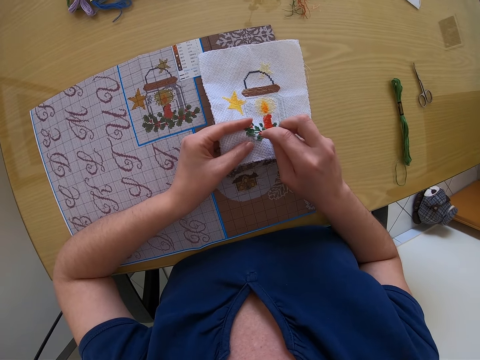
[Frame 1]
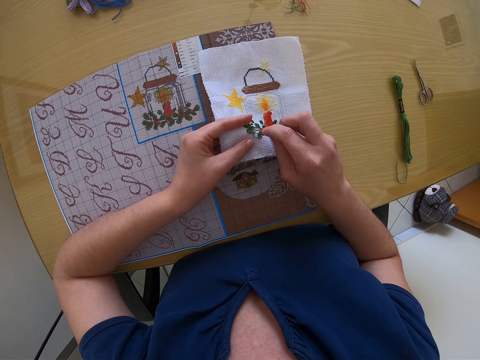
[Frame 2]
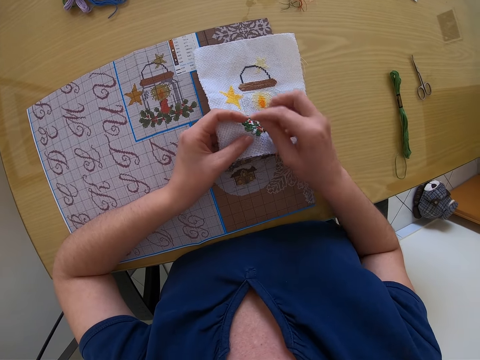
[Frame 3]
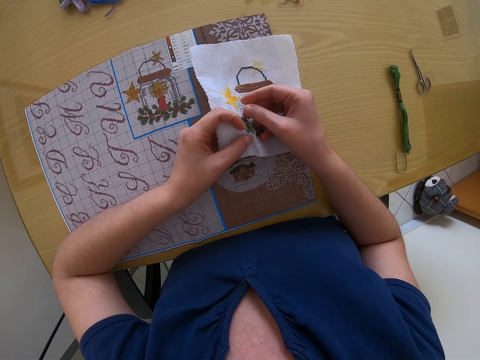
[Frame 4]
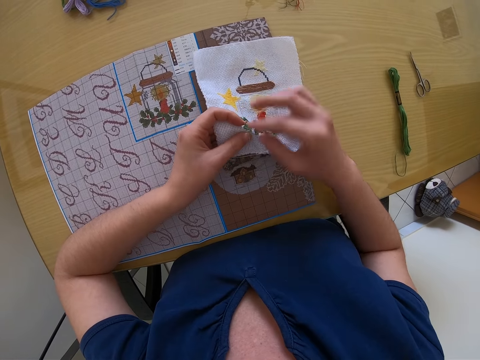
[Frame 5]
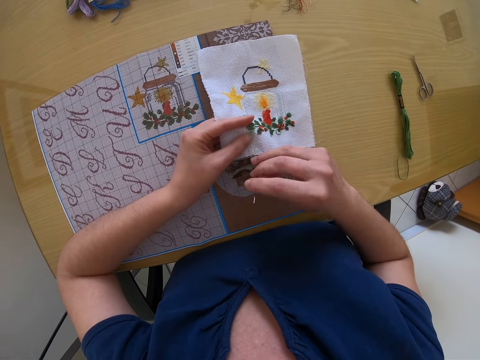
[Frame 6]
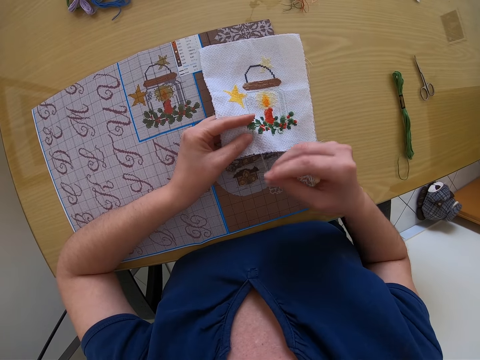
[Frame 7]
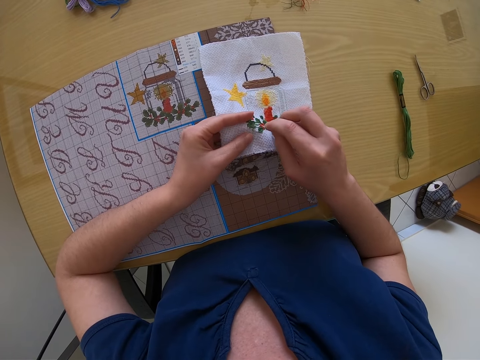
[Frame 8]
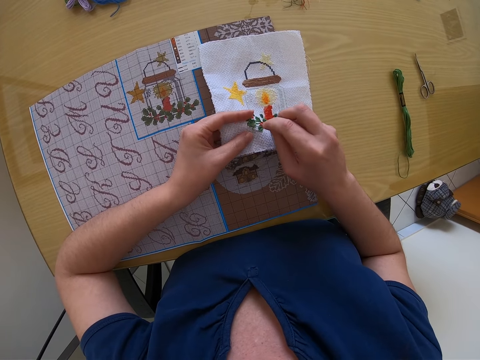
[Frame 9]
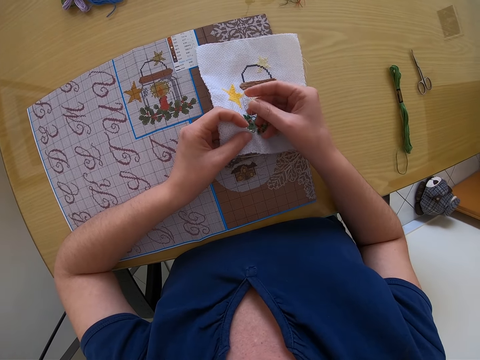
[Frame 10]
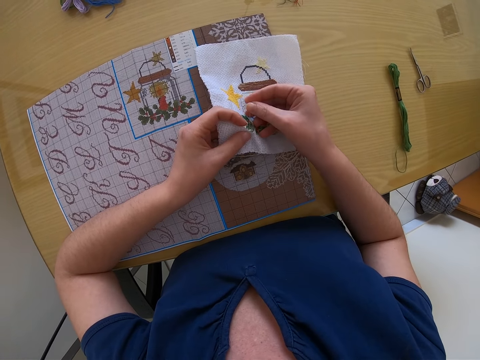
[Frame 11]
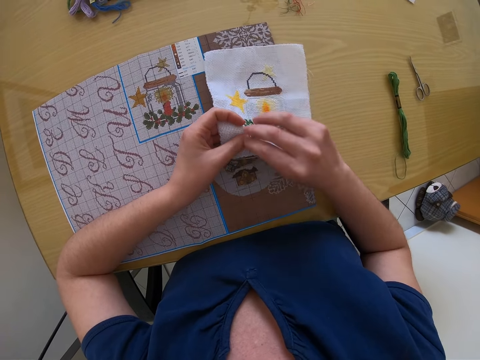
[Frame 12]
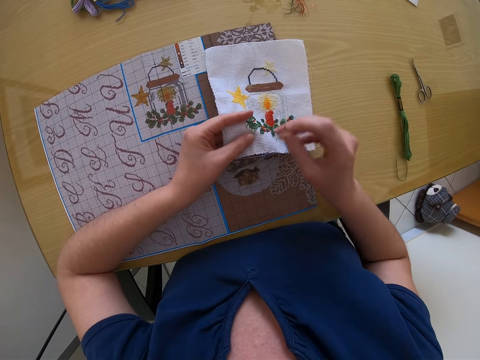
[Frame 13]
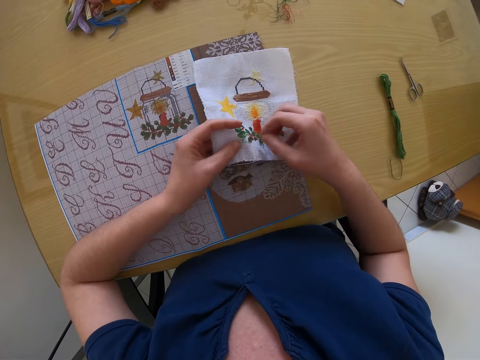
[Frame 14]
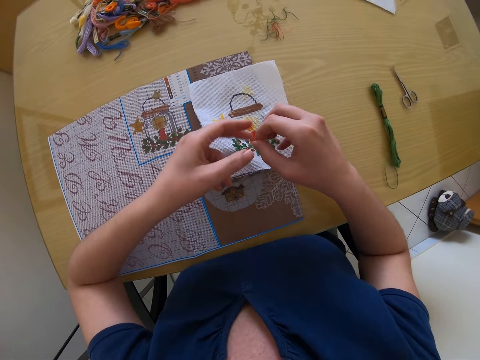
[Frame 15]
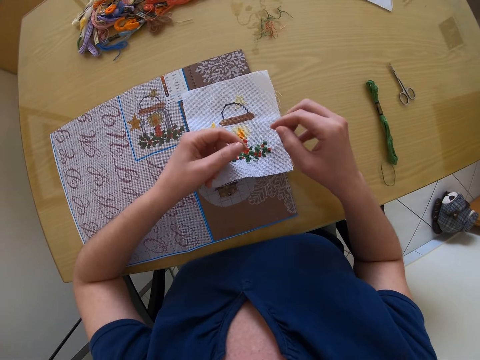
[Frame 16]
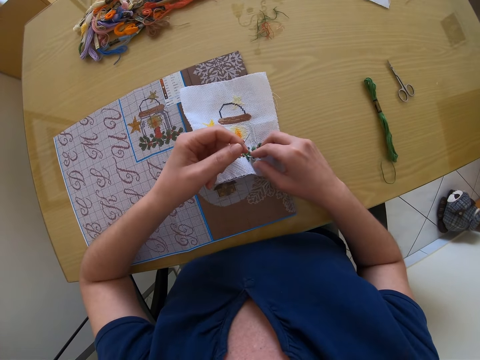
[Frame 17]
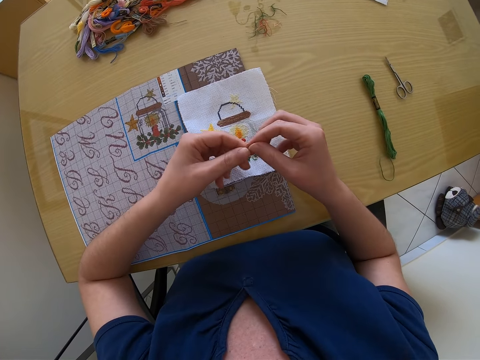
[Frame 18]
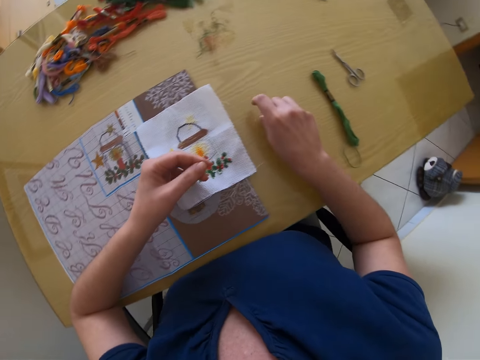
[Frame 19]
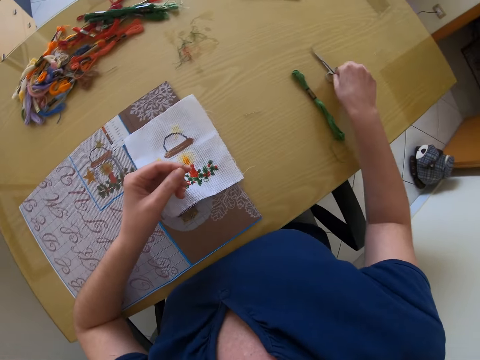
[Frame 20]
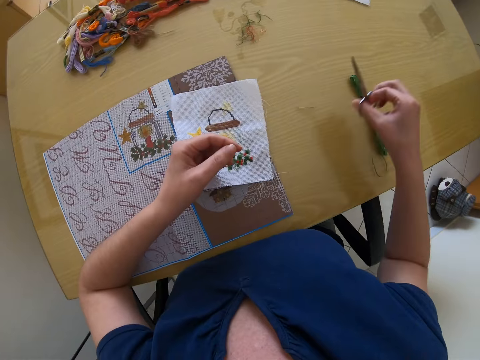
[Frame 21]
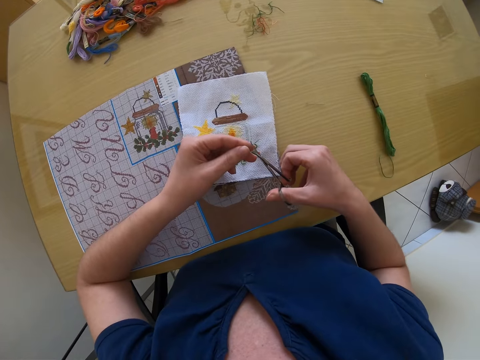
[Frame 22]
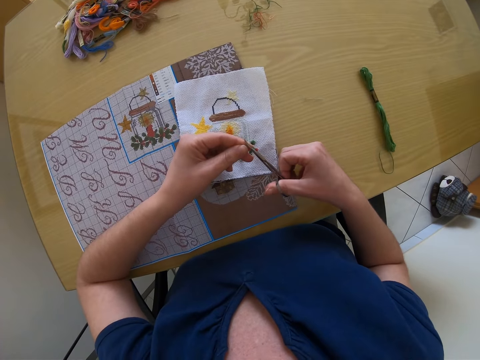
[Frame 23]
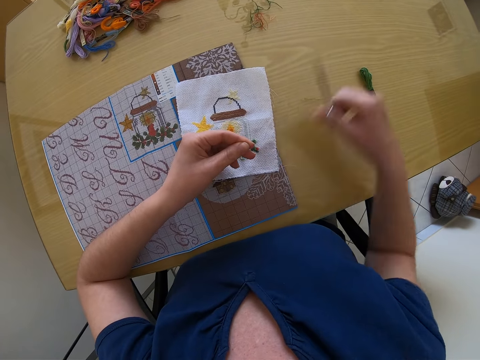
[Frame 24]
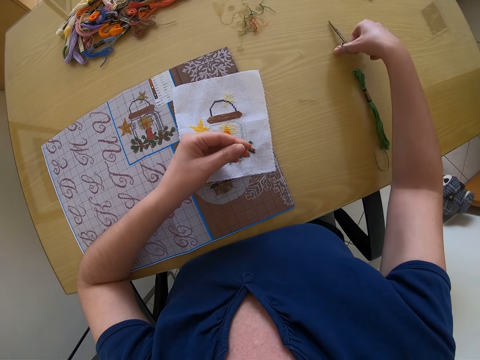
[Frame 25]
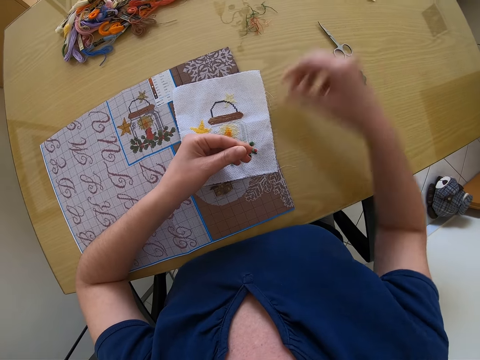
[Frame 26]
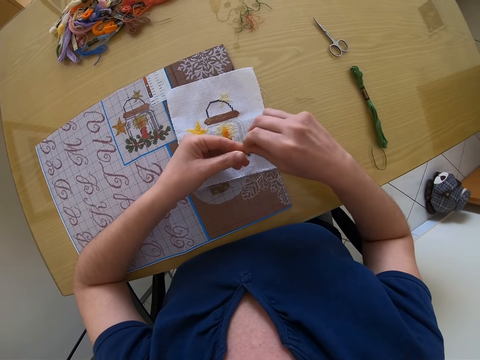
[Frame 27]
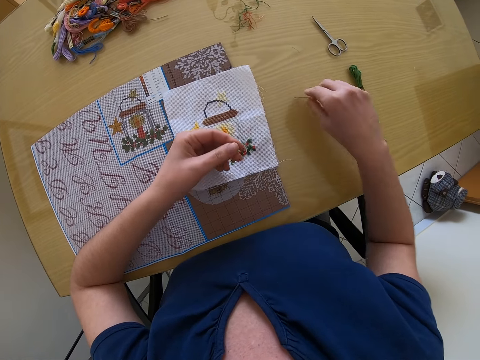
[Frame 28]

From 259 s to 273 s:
The camera wearer drops the muslin in her hands on the table. She pulls the thread. She drops the needle in her right hand on the table. She picks up scissors from the table with her right hand. She cuts the yarn from the muslin with the scissors in her right hand. She drops the scissors in her right hand on the table.

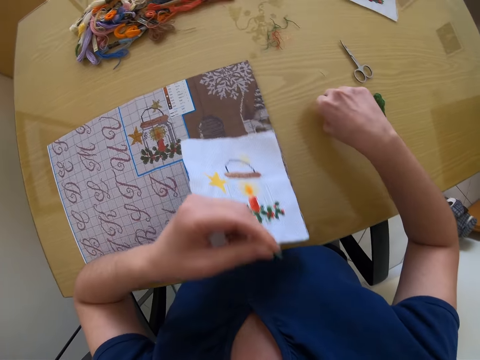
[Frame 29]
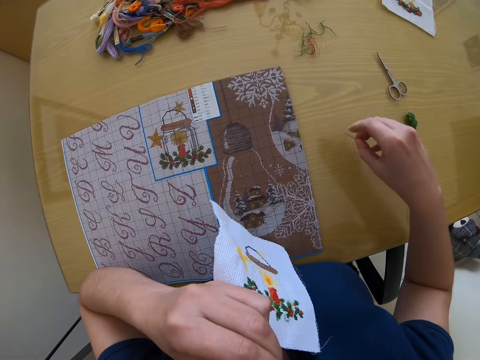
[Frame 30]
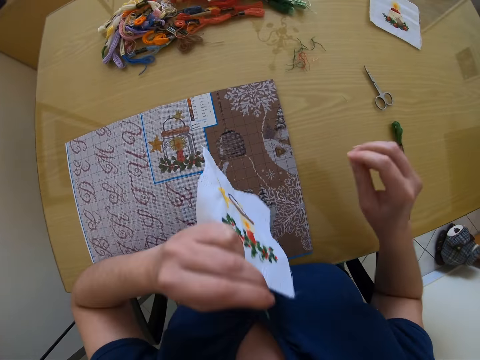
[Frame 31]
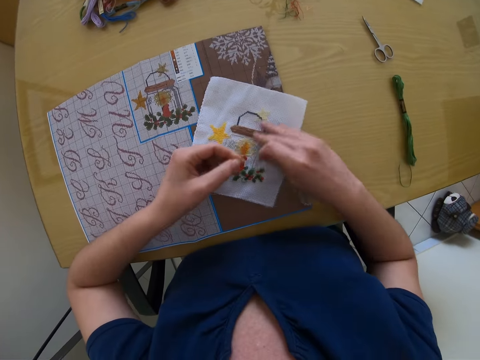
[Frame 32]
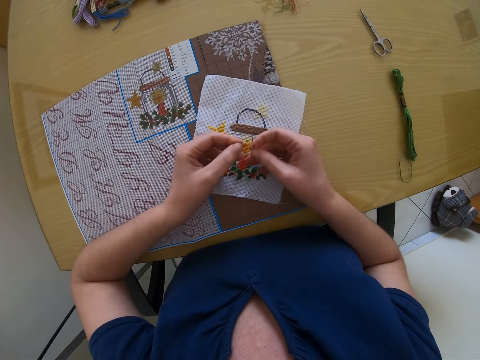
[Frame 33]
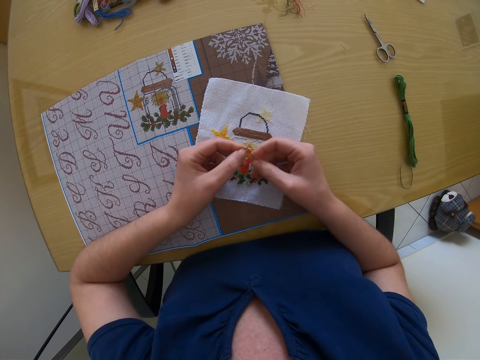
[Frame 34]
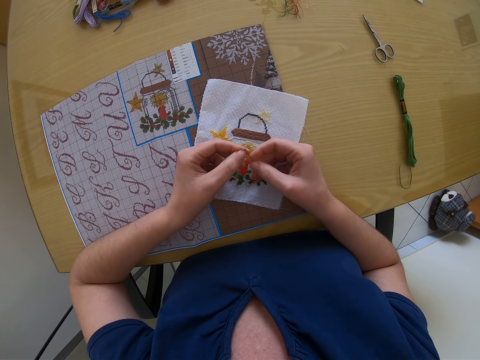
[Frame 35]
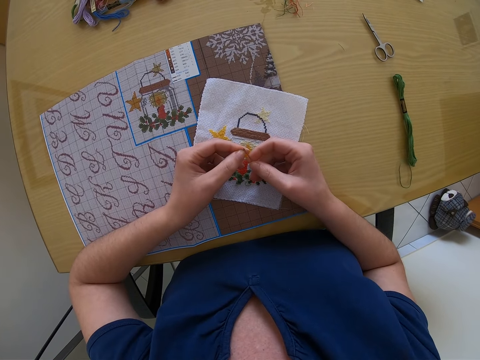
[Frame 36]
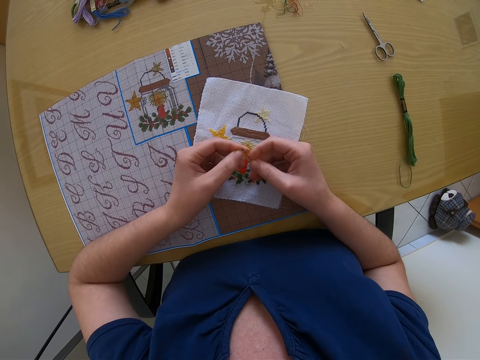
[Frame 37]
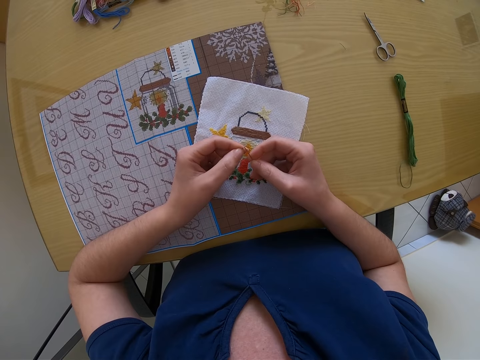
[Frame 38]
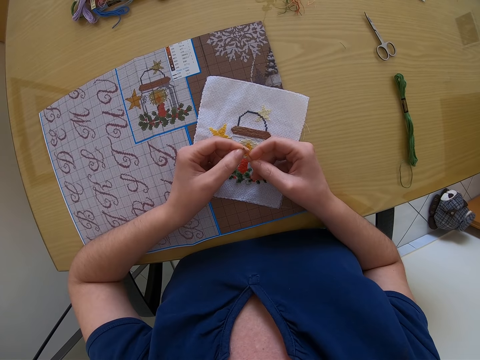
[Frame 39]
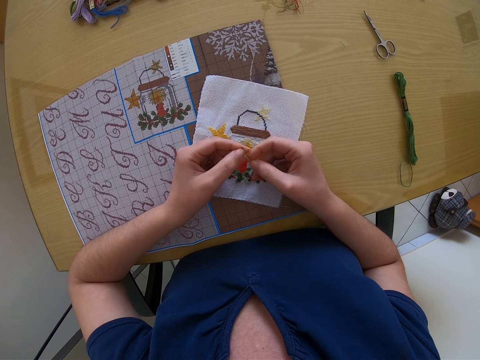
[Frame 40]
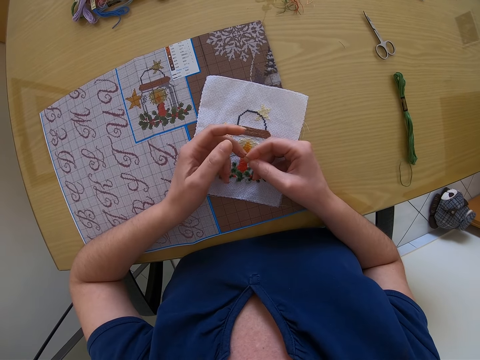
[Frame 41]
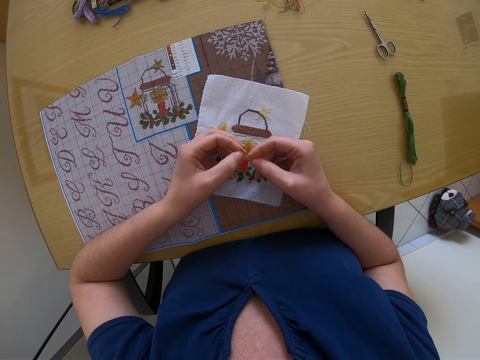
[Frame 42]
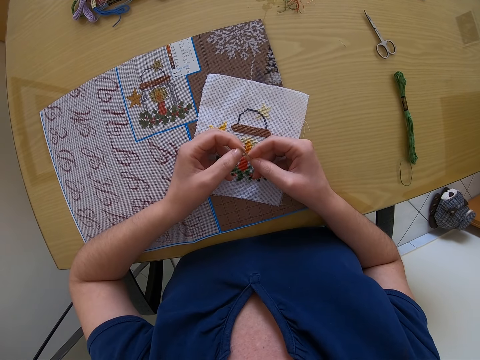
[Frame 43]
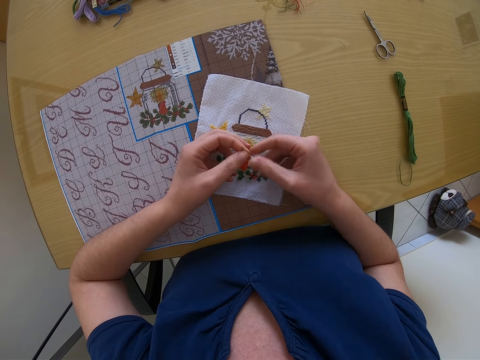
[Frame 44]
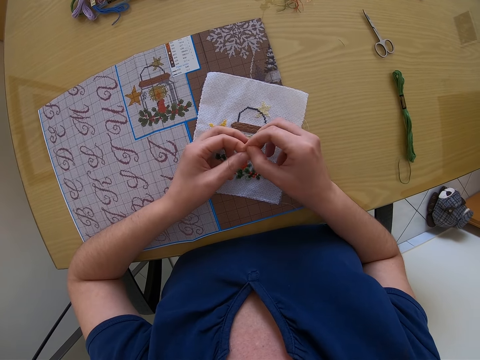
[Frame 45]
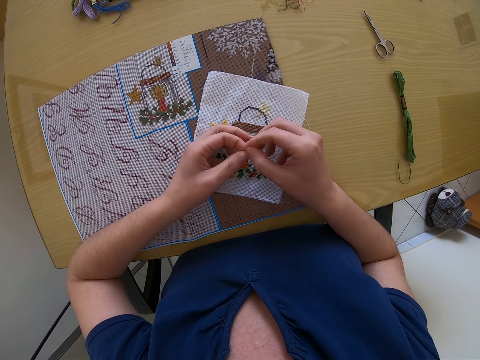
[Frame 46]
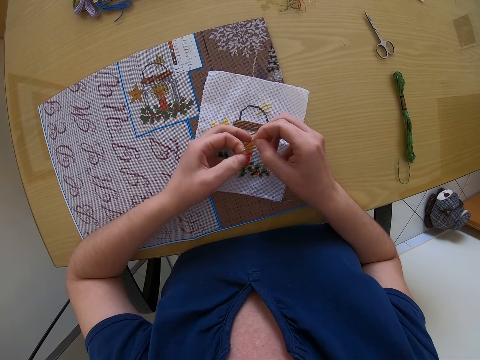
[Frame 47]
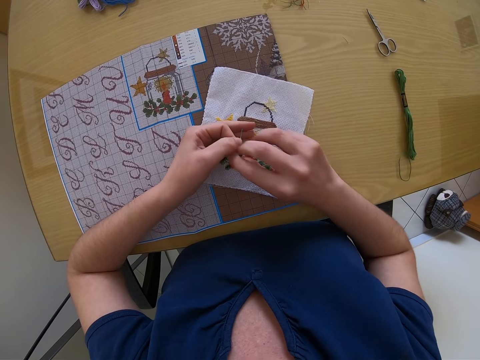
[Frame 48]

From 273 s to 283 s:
The camera wearer picks up the needle from the table with her right hand. She puts the yarn or thread inside her mouth. She removes the yarn from her mouth. She drops the muslin in her left hand on the table. She passes the yarn through the needle with her hands. She pulls the thread through the needle.

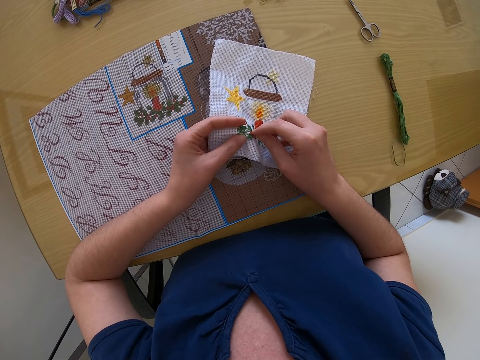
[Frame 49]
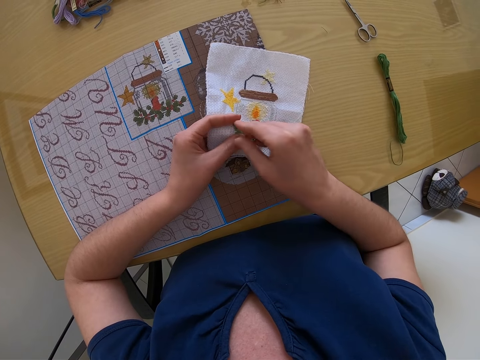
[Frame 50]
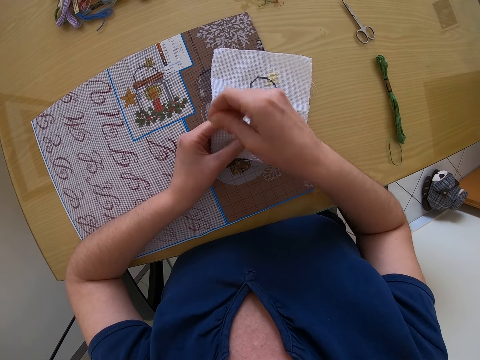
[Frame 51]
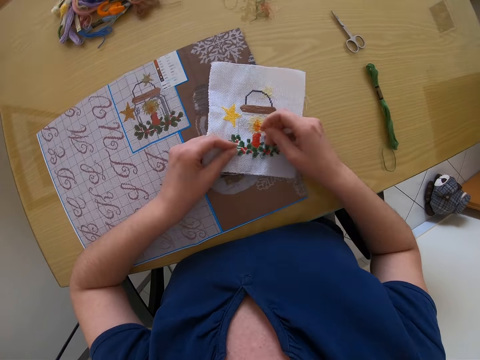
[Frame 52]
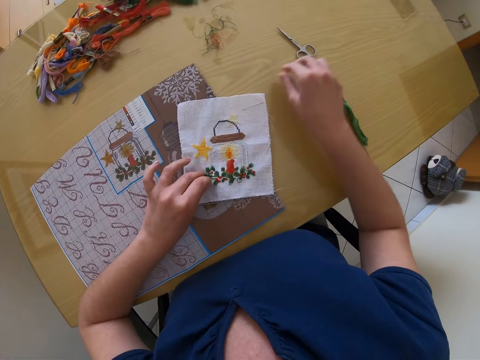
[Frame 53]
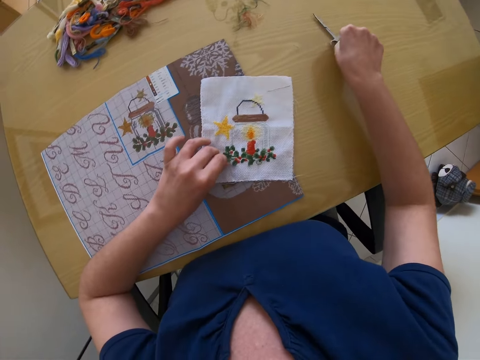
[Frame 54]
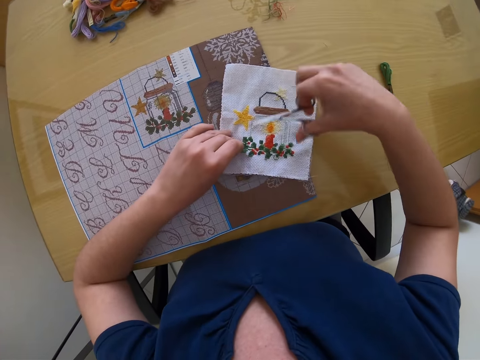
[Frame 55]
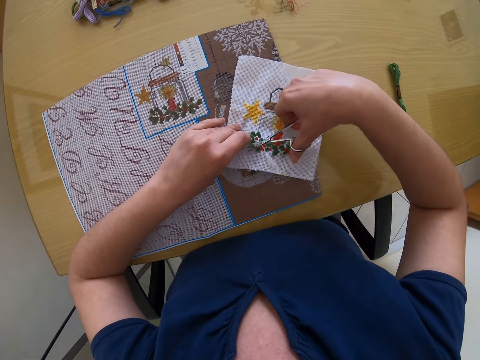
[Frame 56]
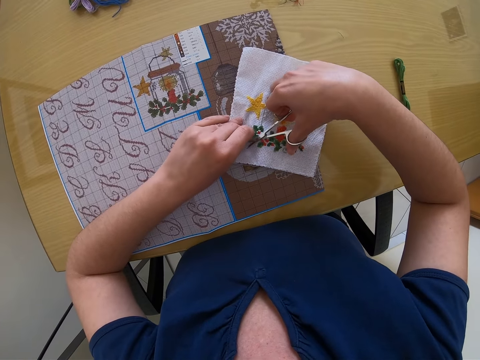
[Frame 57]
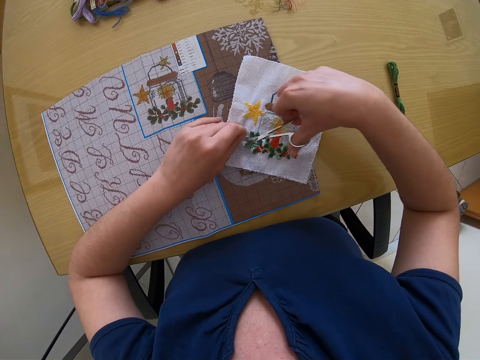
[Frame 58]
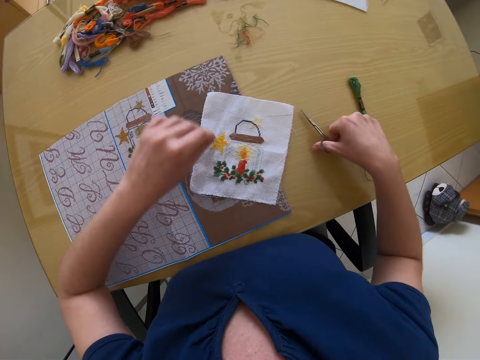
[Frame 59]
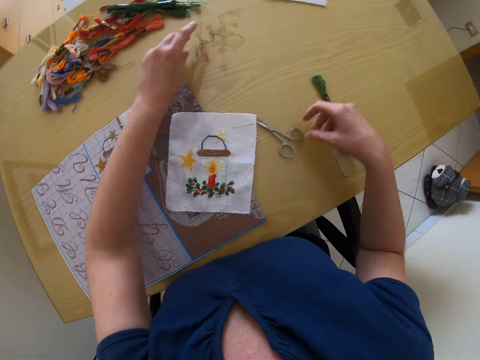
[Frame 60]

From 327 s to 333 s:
The camera wearer places the fabric in her left hand on the table. She places the needle on the fabric with her right hand. She picks up the scissors on the table with her right hand. She cuts the thread from the fabric with her right hand. She drops the scissors on the table with her right hand. She drops the thread on the table with her left hand.
